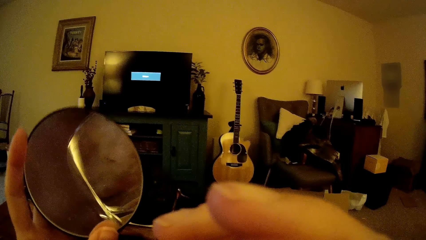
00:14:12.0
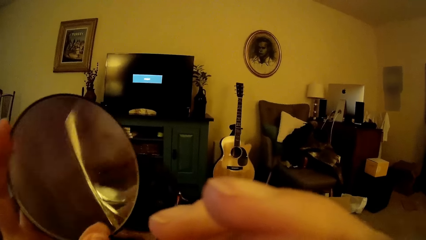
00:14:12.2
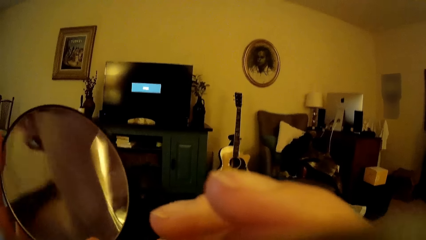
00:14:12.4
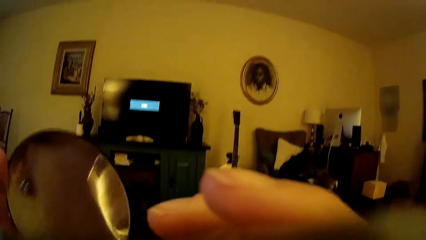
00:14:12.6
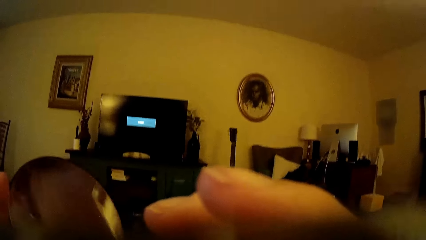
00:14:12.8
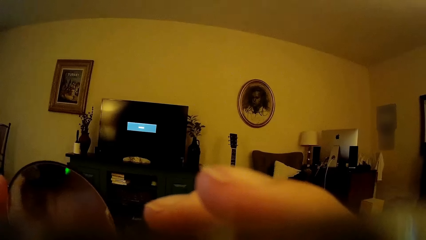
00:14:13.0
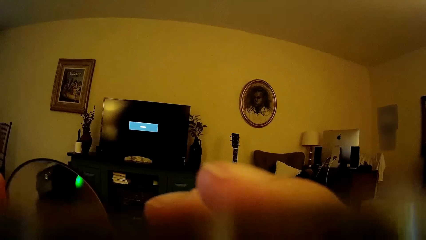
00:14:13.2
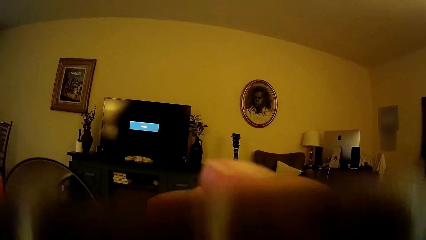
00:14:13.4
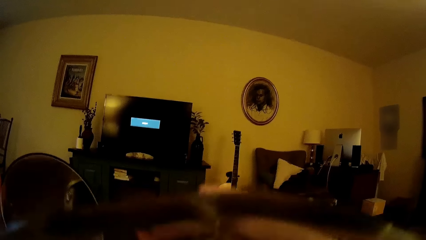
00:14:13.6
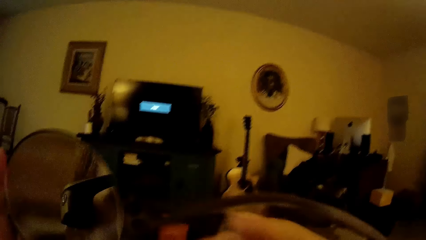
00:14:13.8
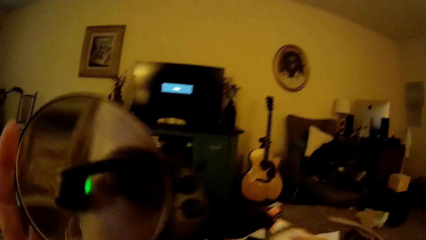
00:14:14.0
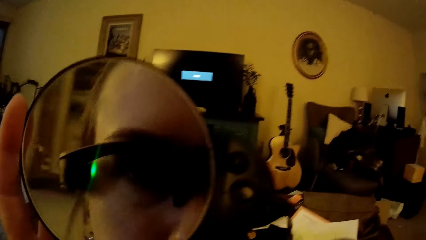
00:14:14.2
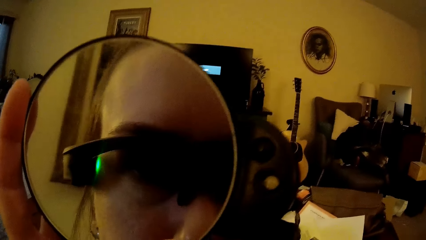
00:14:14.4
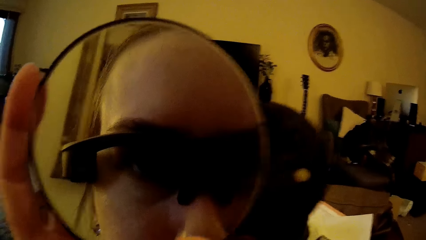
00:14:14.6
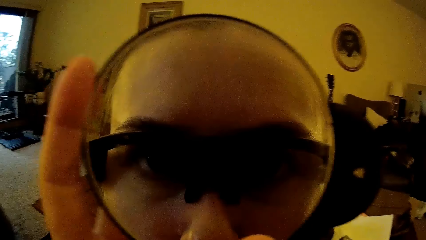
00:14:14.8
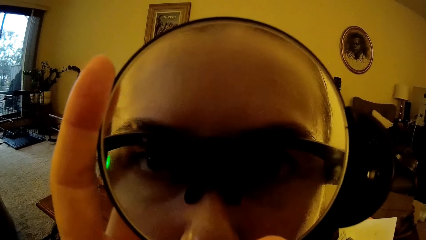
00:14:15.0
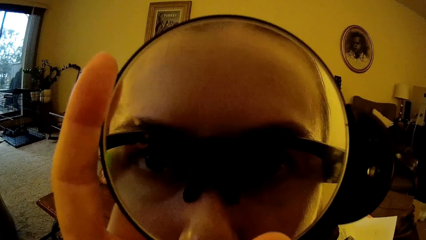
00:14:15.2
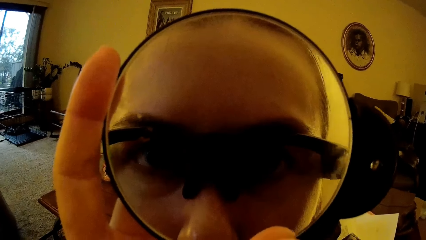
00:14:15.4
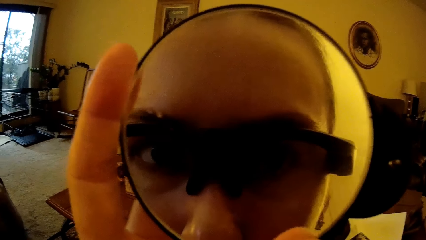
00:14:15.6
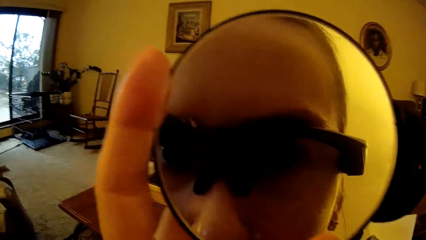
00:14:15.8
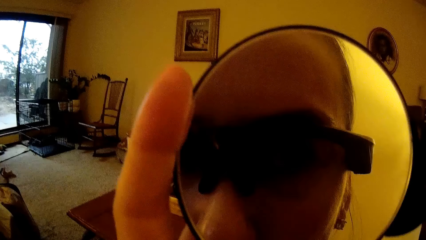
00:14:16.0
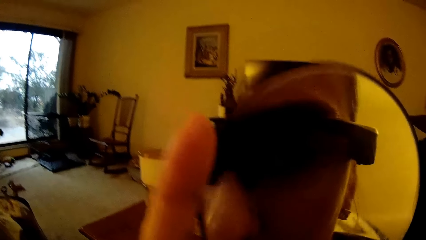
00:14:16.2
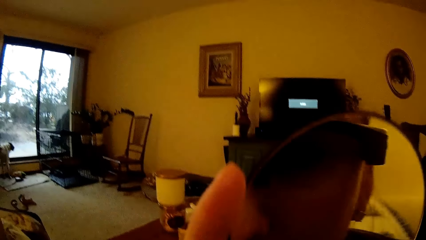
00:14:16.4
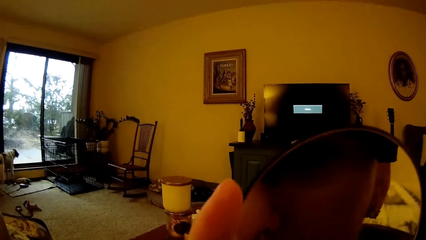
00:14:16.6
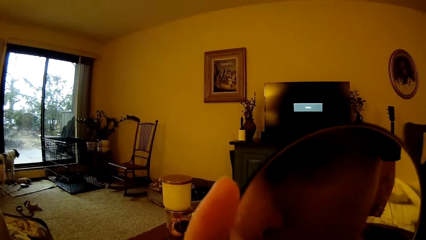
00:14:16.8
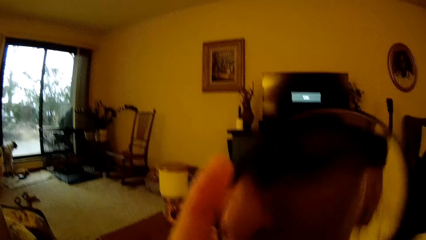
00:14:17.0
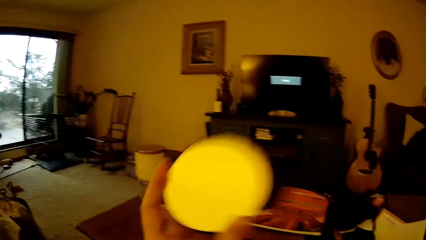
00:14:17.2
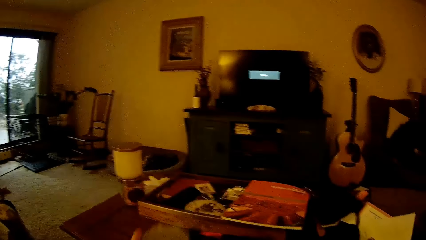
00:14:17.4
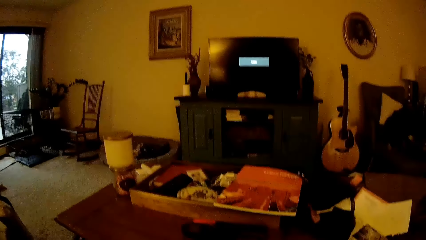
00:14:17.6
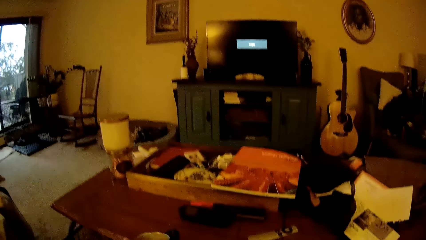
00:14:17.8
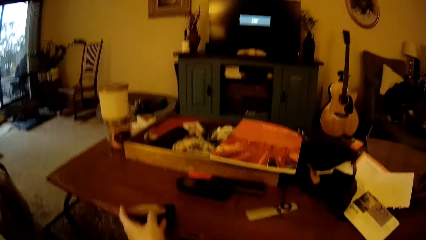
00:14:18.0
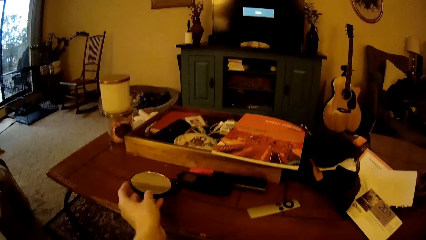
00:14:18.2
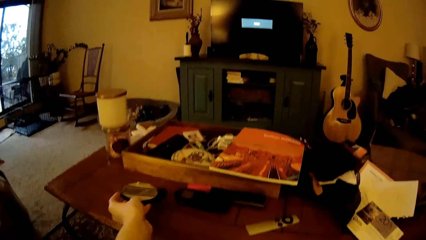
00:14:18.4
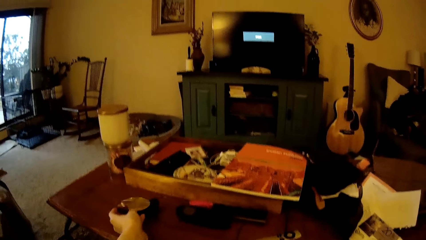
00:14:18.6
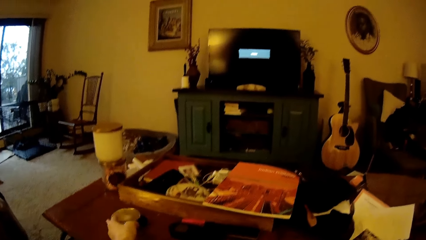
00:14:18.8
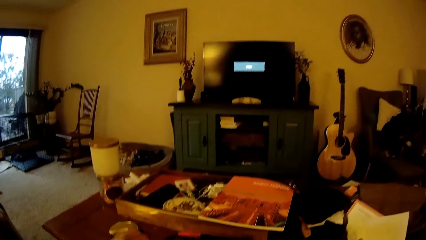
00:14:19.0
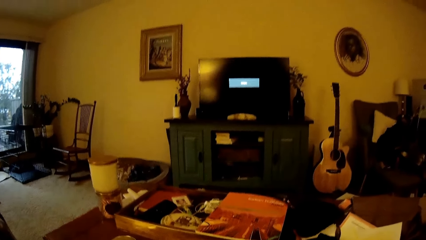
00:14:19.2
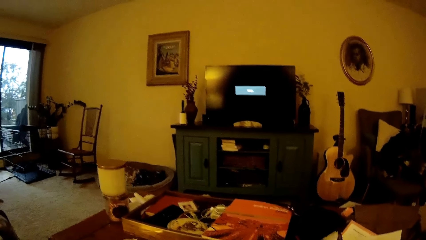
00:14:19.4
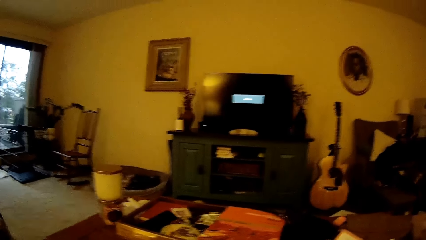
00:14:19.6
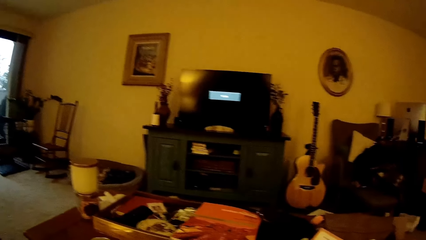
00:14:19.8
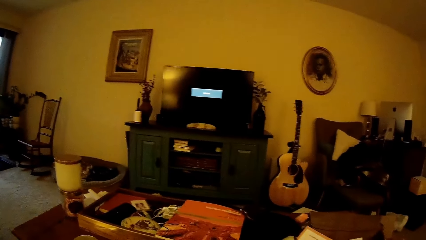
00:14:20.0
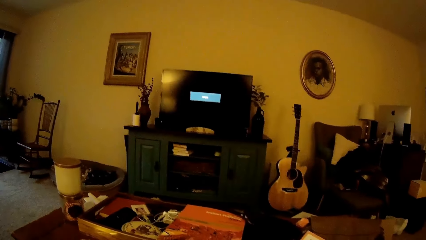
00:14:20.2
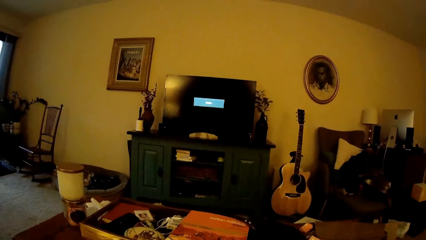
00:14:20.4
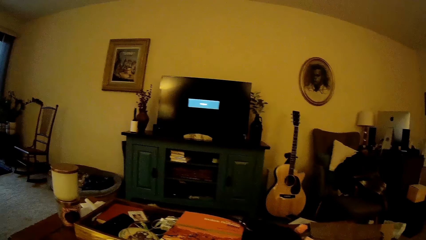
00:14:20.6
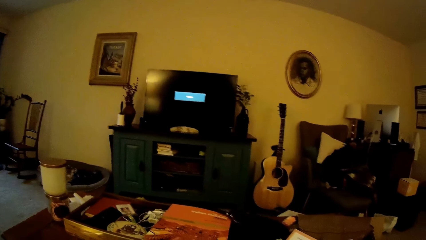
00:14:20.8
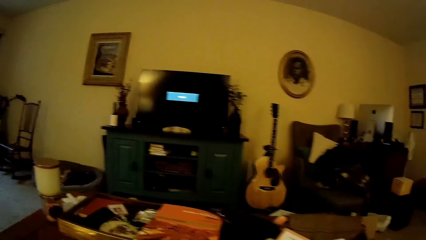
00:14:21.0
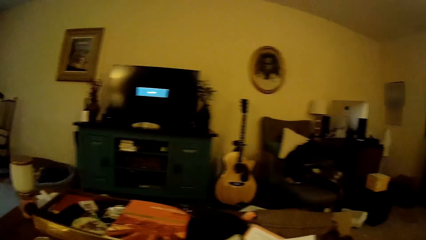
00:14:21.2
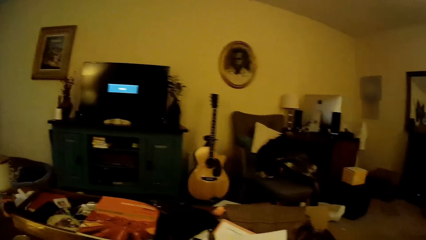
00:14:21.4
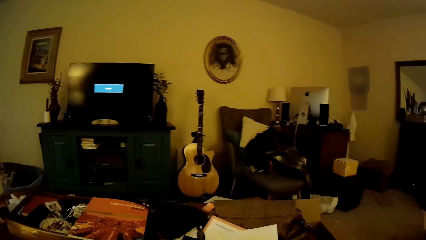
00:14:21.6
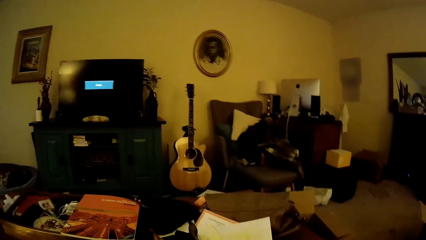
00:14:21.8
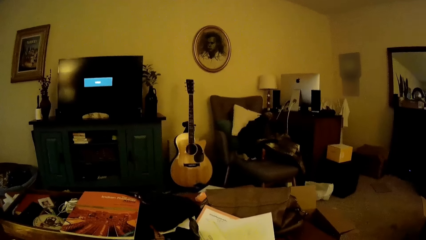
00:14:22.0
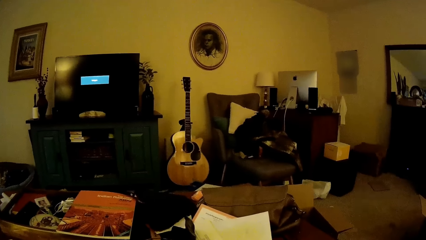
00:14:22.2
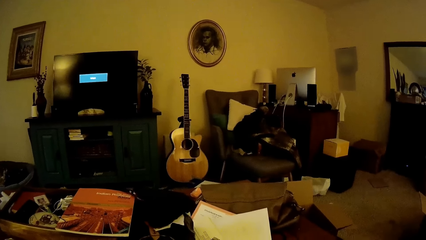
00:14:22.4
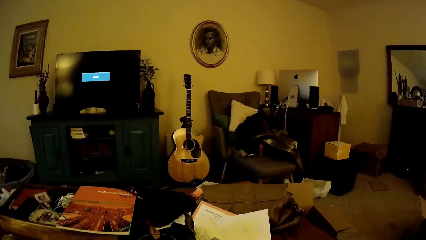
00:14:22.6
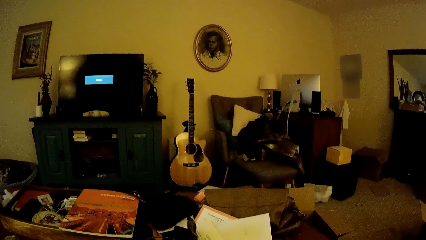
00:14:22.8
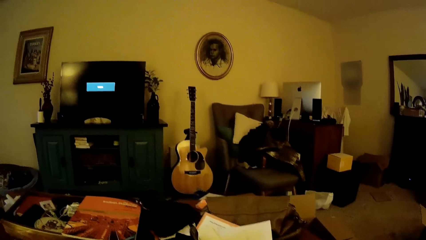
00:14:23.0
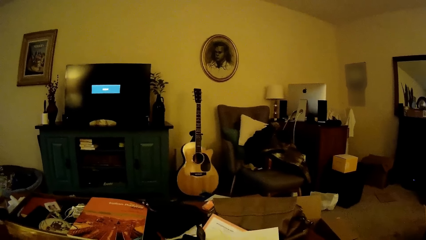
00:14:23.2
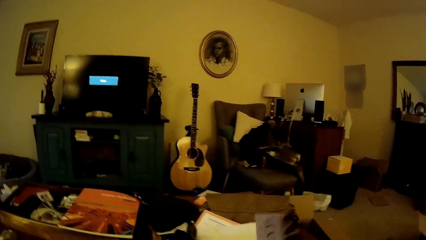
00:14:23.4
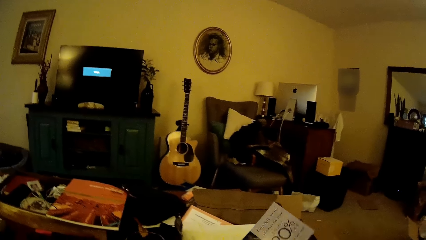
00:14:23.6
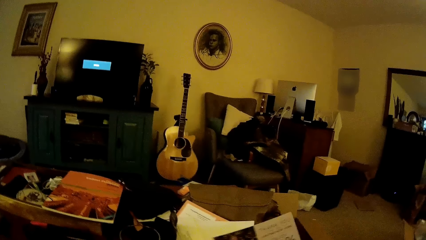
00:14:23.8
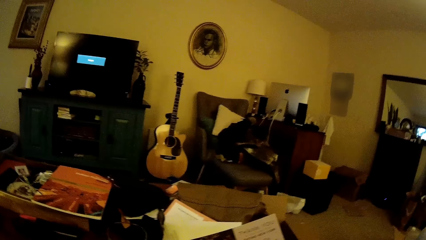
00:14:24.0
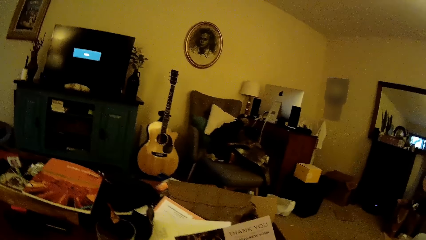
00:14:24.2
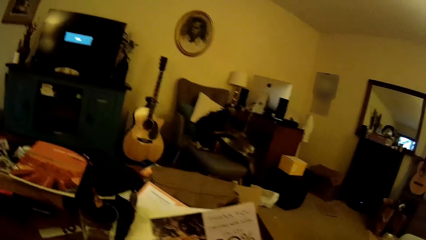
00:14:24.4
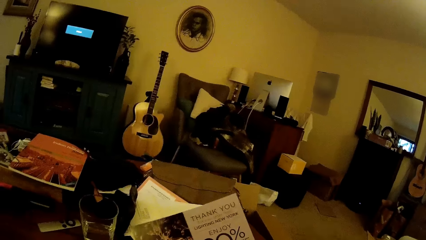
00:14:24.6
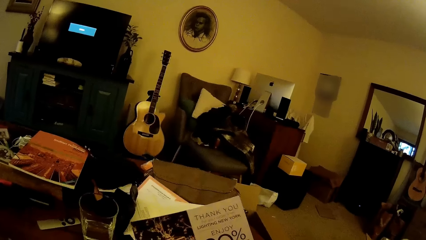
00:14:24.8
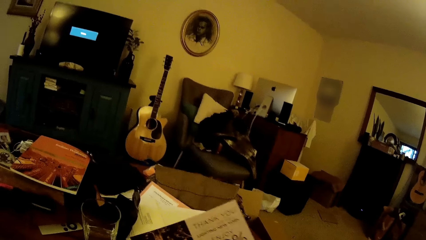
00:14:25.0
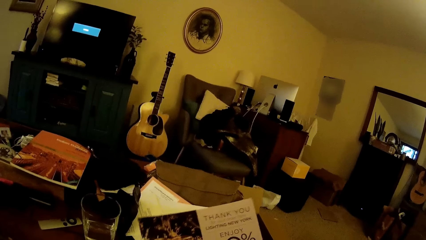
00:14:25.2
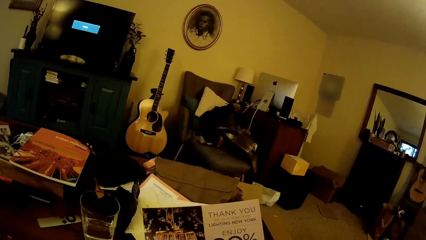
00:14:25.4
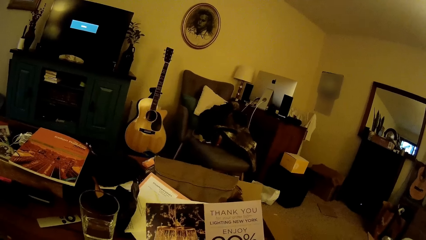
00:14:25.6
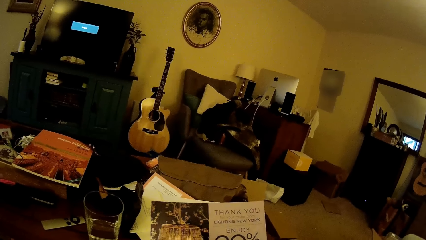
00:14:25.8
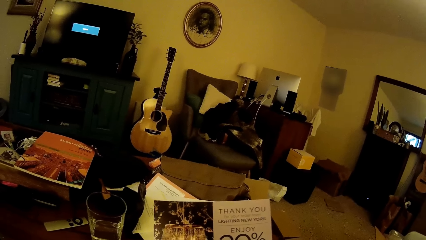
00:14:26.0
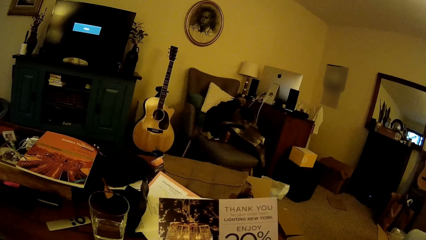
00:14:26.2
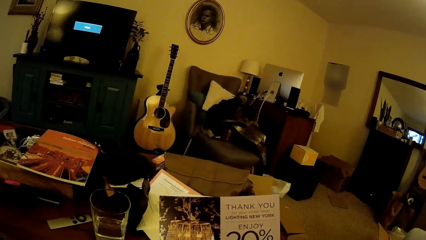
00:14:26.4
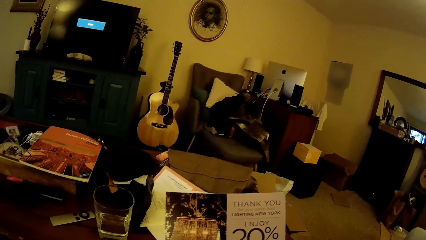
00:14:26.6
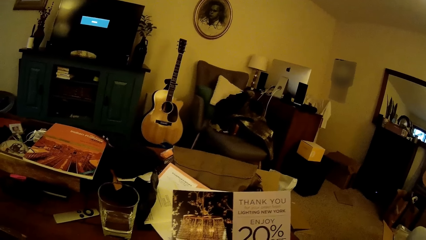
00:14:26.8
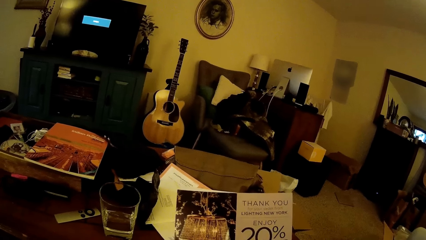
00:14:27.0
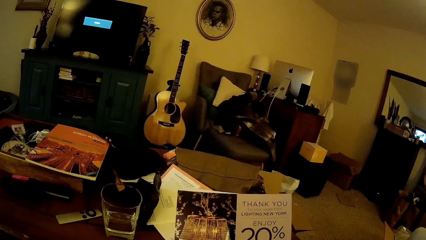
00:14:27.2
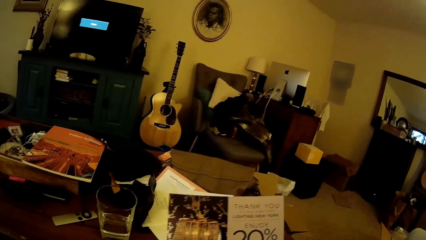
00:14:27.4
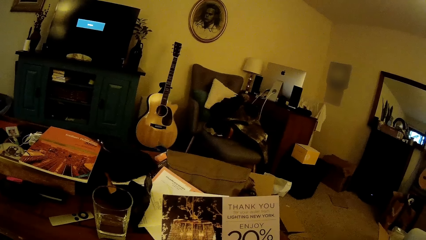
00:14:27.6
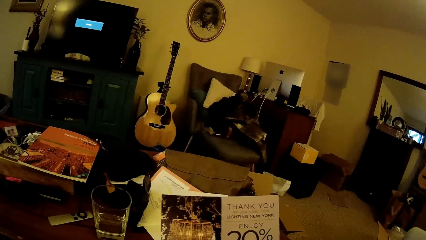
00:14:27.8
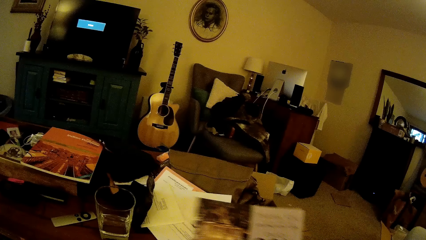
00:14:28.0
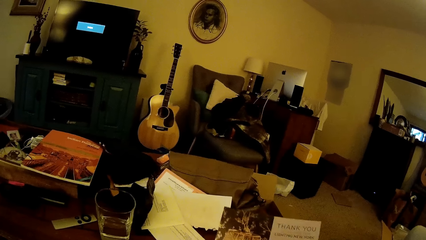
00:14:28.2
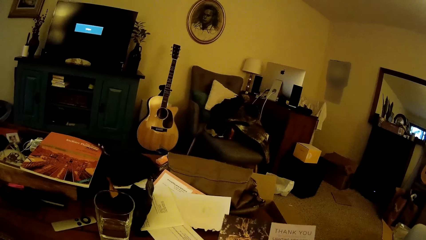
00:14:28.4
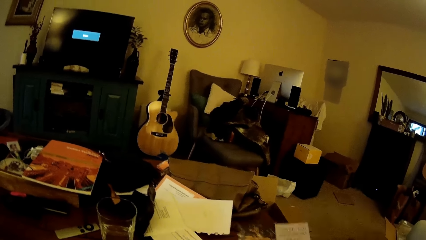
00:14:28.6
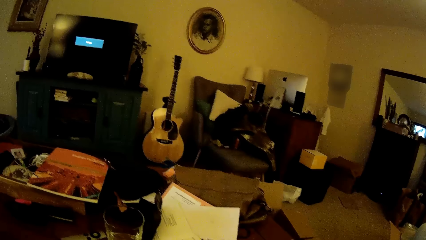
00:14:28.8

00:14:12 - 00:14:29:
The camera wearer holds a mirror. She looks in the mirror in her left hand. She drinks from the glass in her right hand. She drops the mirror on the table with her left hand. She looks around. She holds a book. She stares at the book.
